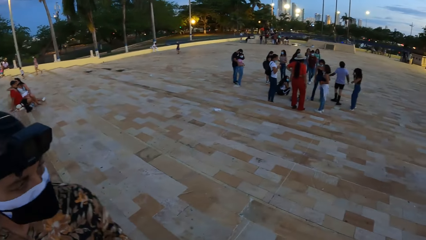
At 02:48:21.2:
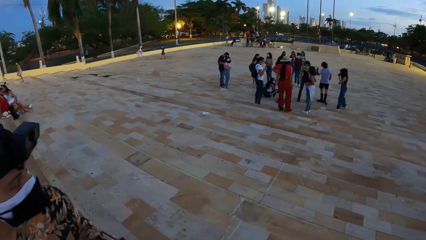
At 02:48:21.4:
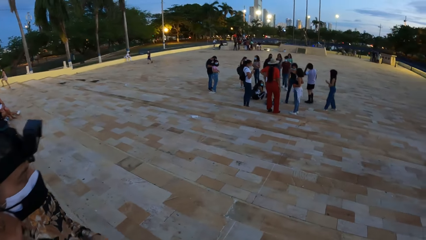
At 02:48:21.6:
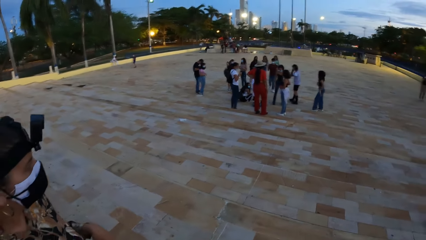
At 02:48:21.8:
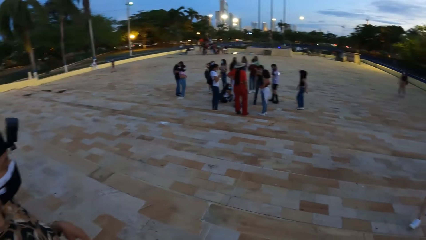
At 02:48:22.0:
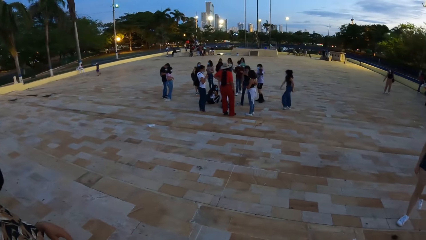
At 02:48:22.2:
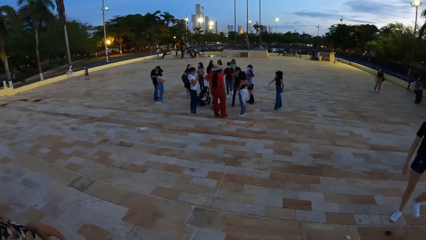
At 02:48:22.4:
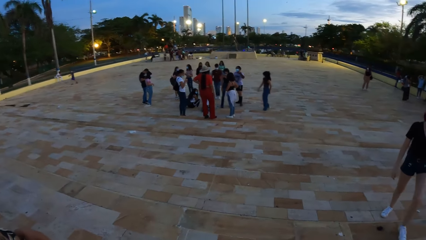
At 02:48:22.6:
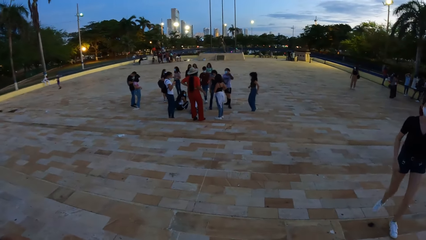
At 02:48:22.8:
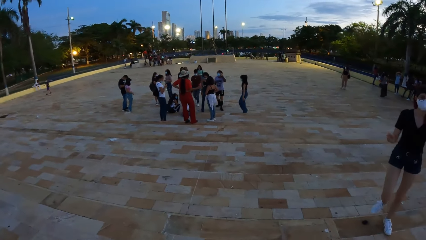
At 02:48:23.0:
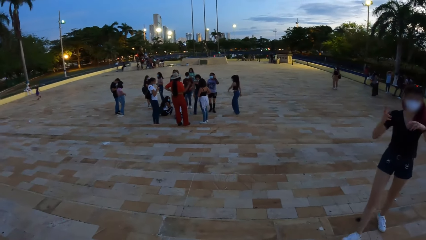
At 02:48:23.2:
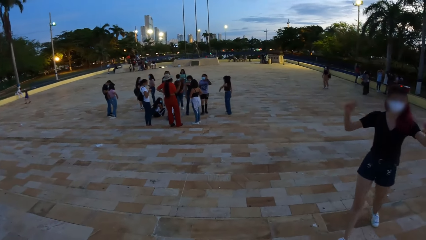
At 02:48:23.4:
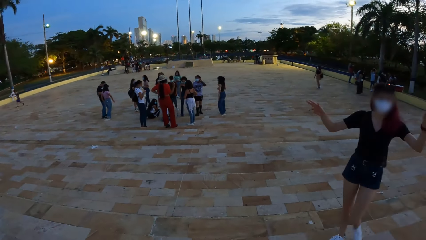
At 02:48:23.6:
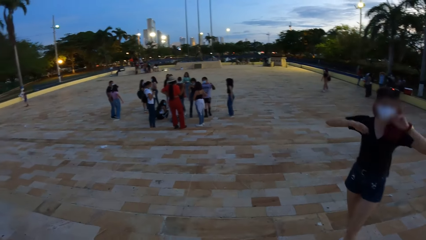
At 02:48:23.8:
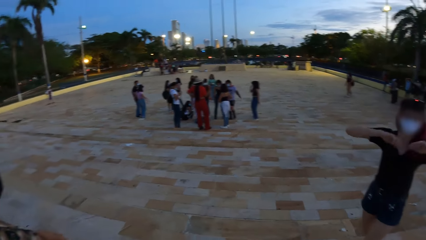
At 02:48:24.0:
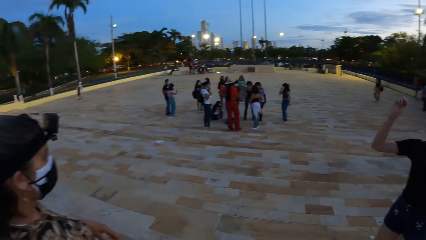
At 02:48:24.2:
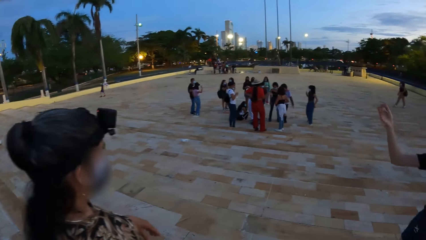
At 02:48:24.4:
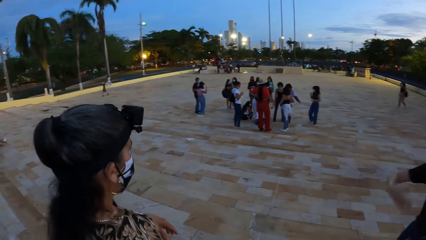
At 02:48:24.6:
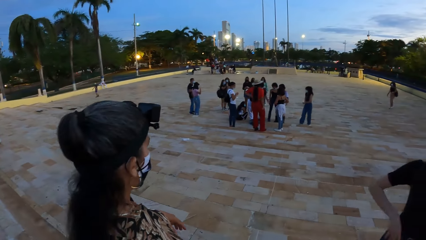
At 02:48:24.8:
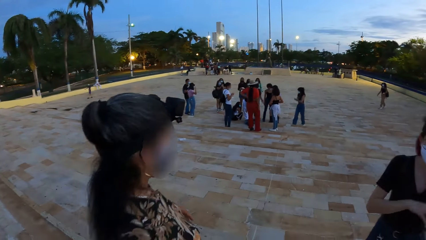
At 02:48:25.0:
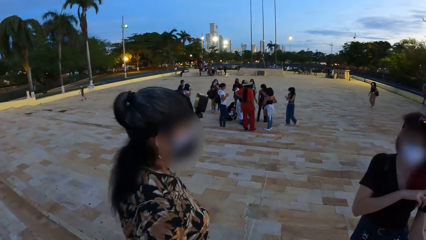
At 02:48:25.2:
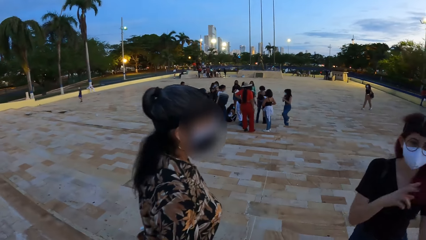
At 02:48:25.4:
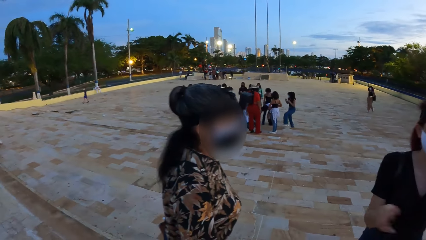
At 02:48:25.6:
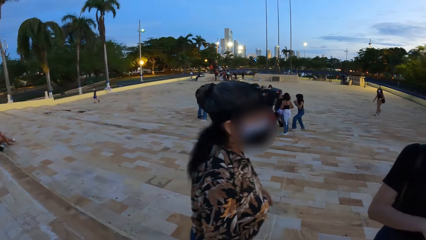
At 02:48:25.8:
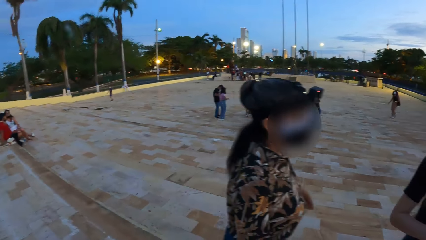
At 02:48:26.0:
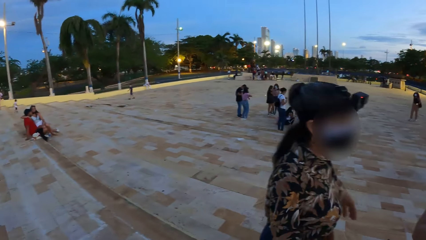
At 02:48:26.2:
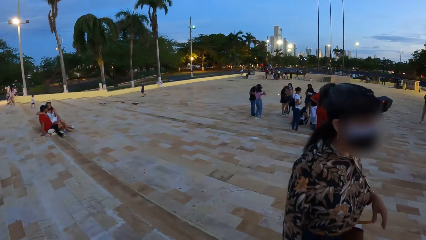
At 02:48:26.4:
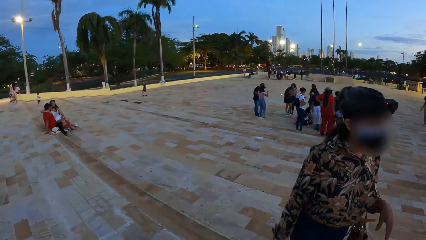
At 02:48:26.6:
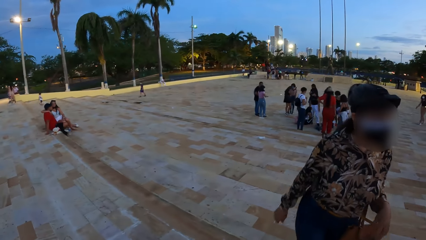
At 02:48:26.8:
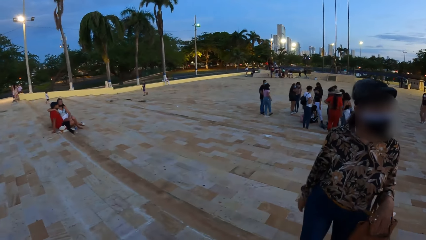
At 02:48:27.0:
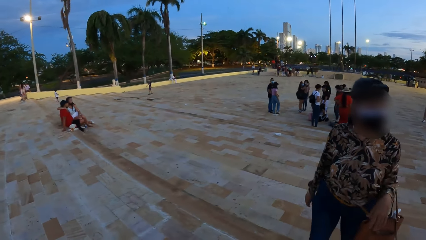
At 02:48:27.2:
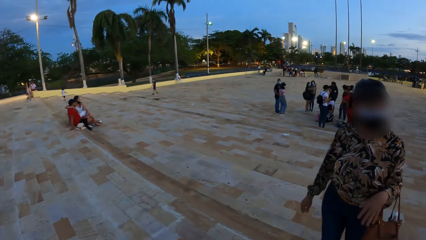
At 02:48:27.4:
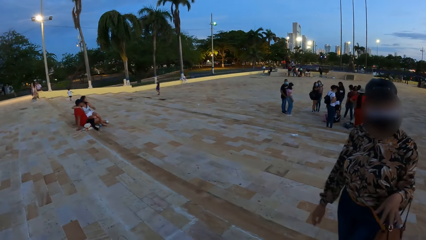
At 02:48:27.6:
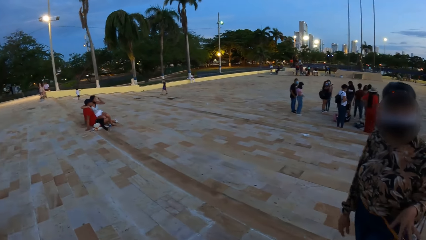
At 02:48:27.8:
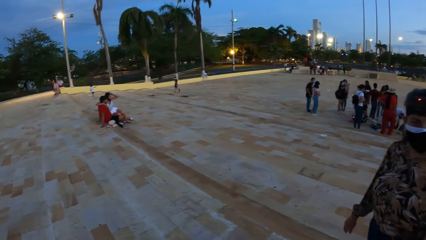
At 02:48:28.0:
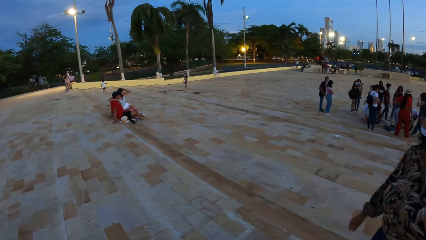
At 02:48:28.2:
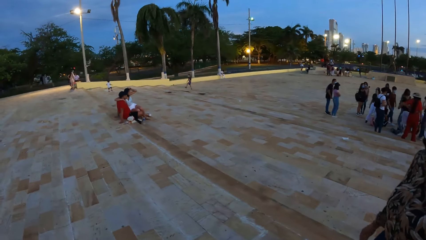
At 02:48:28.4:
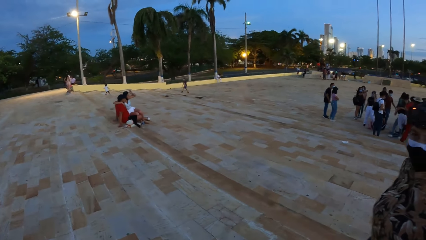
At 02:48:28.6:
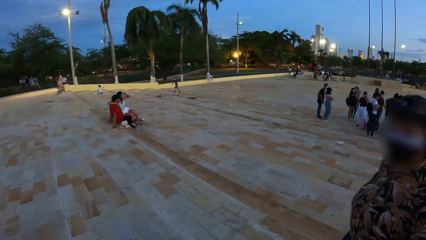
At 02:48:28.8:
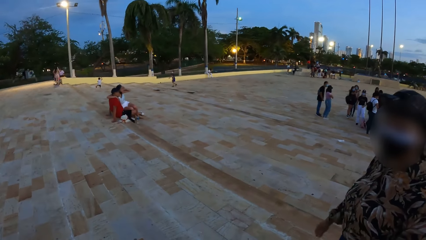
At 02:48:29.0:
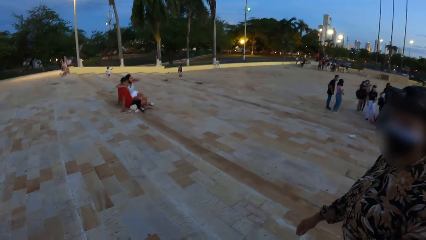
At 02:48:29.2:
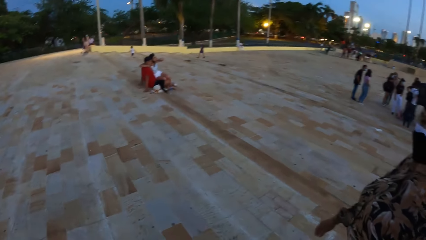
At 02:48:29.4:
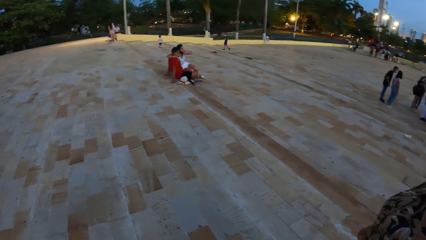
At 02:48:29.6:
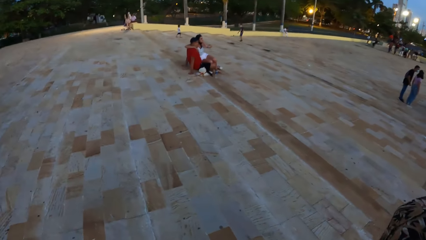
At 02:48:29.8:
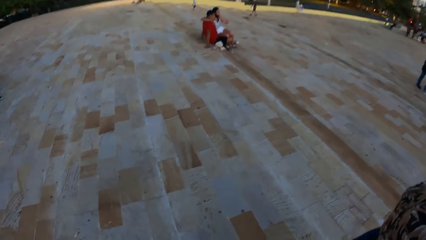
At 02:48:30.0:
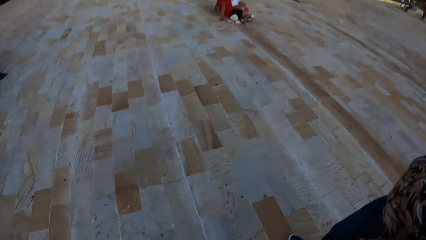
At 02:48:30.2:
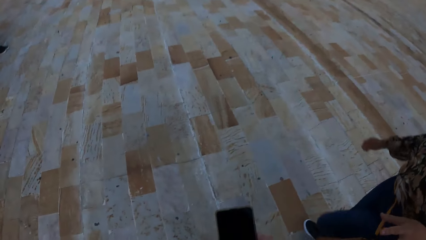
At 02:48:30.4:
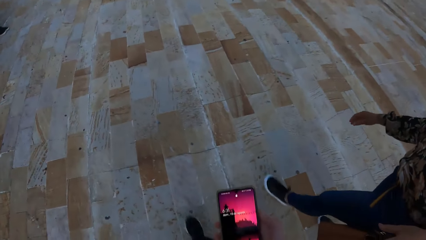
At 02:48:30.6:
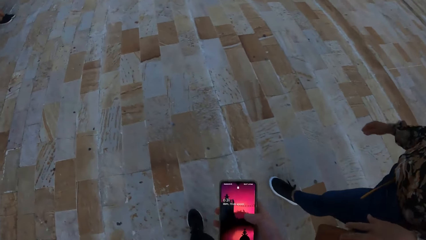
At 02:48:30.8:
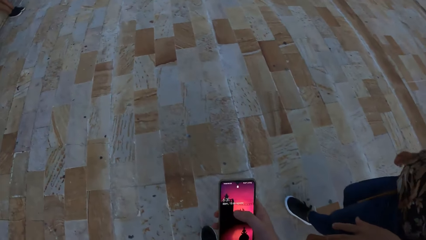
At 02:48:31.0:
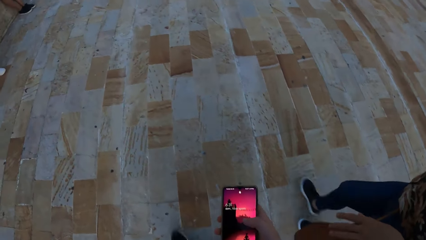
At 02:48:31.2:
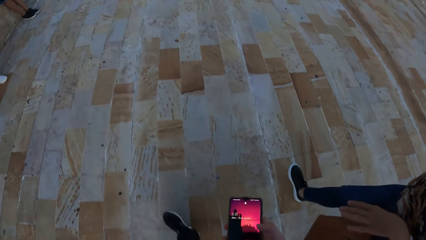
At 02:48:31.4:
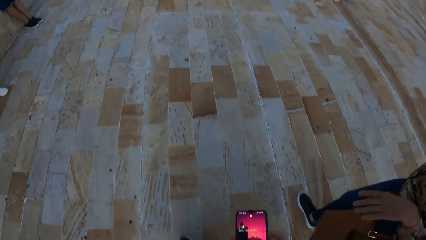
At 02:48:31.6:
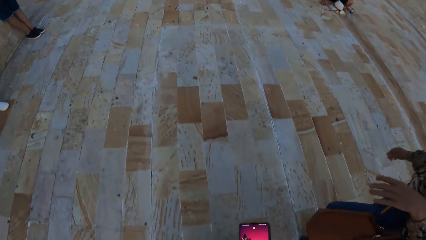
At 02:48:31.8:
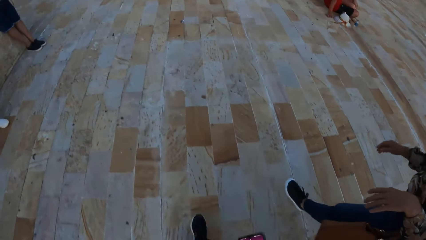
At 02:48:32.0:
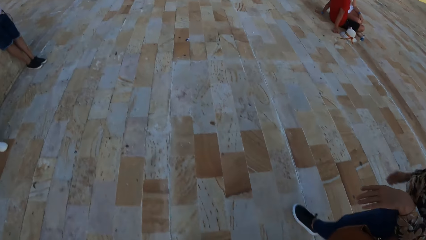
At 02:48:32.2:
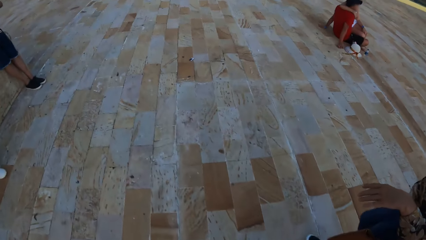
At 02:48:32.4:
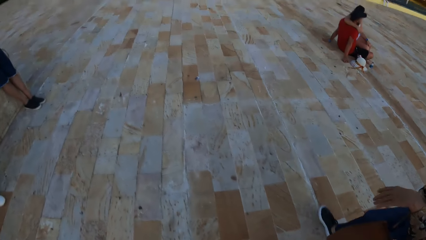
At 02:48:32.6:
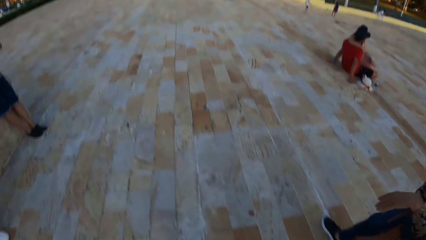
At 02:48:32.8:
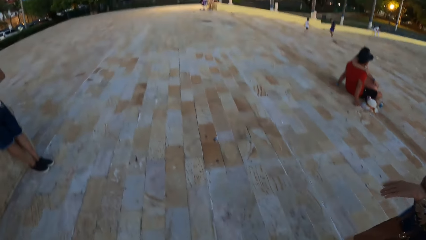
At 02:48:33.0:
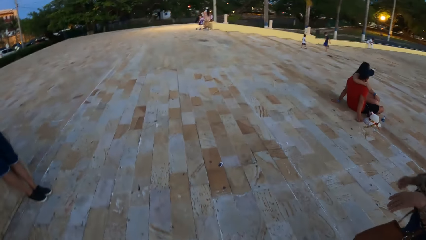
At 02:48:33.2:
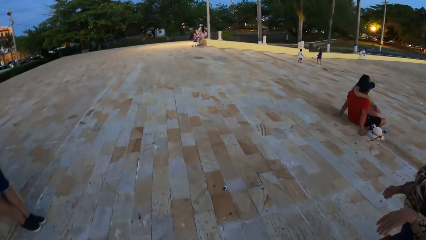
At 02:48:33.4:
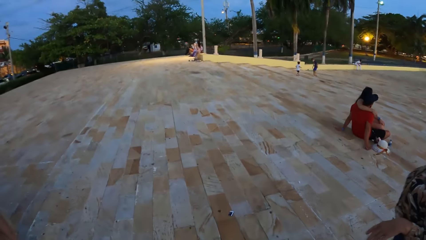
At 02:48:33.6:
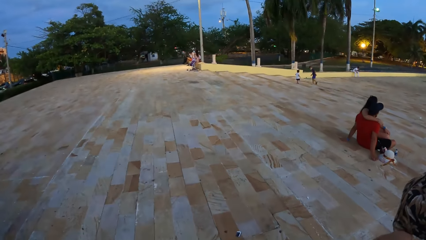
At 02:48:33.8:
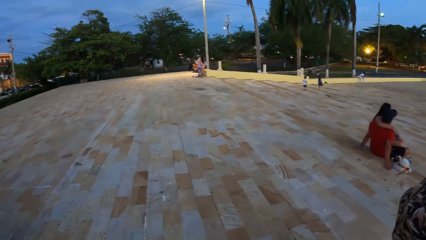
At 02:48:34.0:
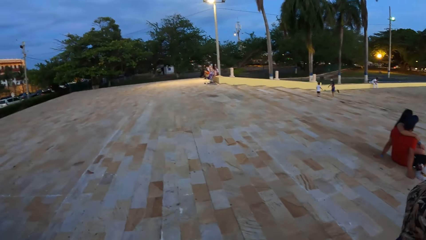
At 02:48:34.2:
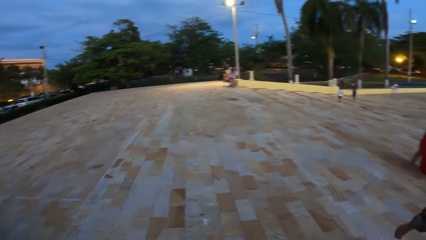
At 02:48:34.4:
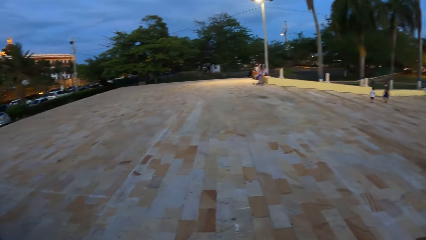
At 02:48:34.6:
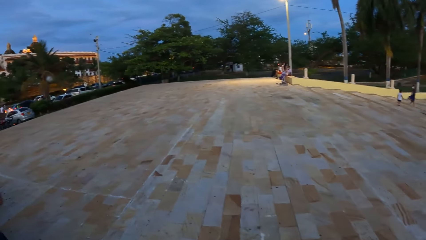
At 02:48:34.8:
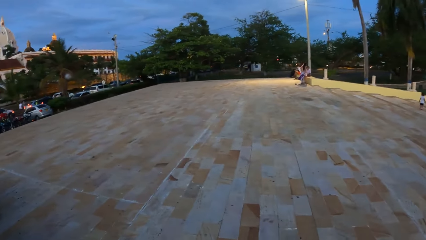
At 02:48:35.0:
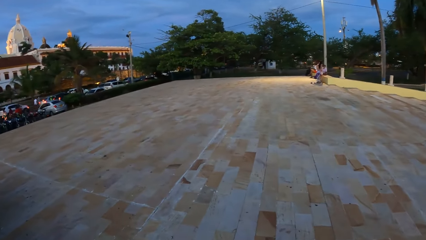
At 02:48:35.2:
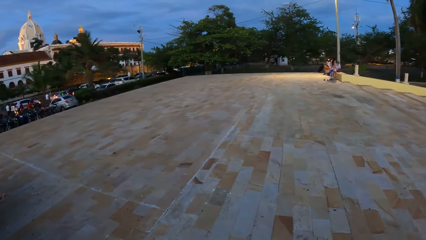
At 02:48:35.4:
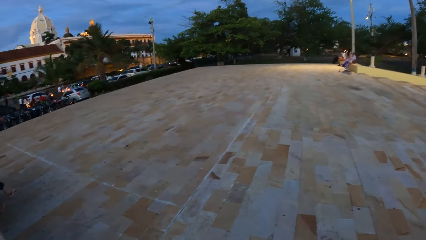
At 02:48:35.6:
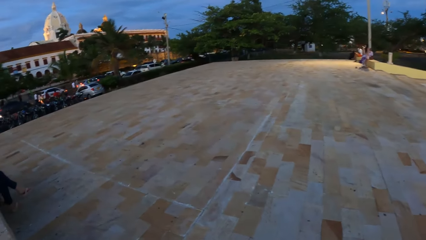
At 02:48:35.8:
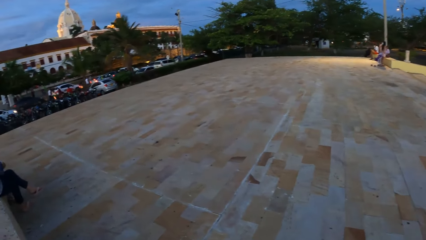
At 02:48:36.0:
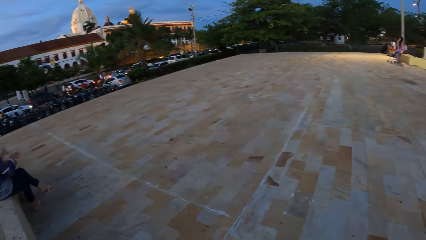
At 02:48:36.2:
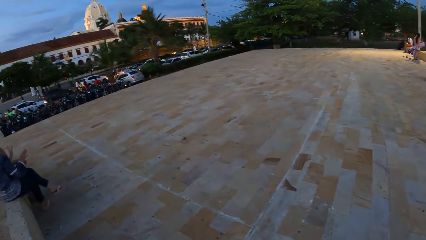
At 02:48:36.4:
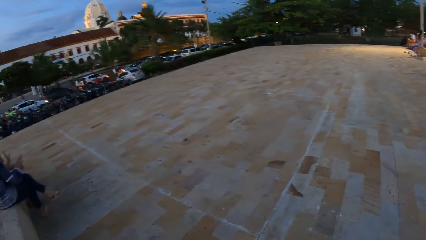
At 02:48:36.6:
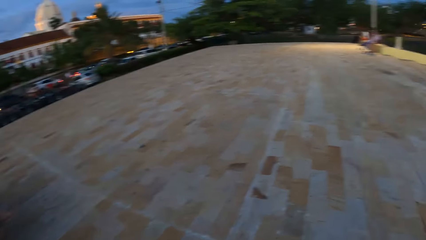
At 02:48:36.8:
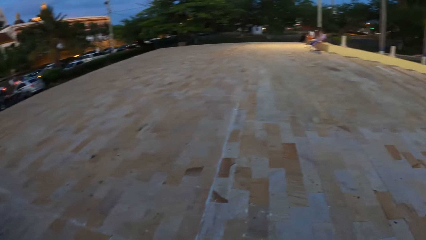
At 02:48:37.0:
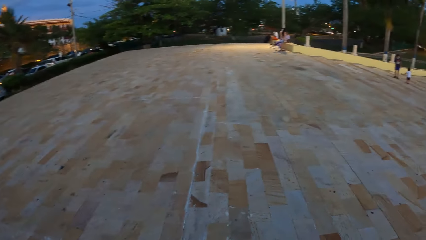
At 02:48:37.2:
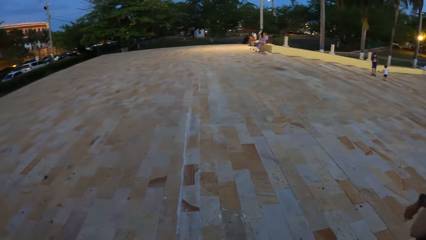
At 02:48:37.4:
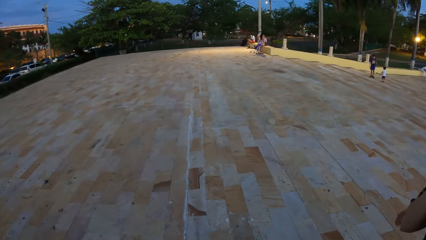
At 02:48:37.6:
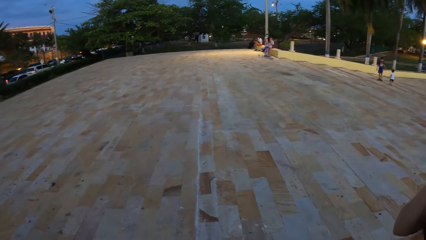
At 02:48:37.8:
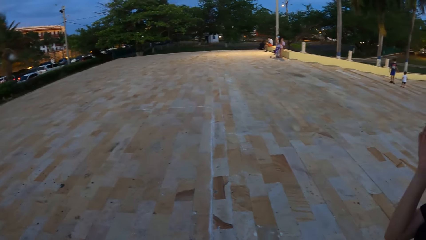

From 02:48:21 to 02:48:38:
The camera wearer looks around the open area. The woman interacts with the camera wearer. The camera wearer walks around the open area. He scrolls through his phone with his right hand.
